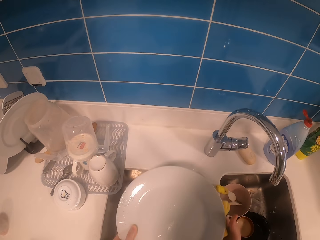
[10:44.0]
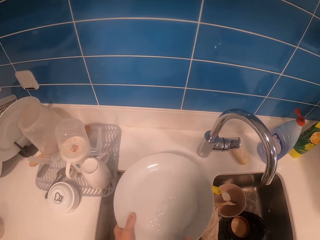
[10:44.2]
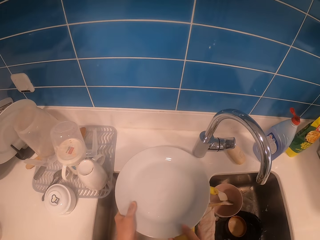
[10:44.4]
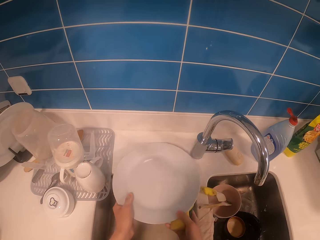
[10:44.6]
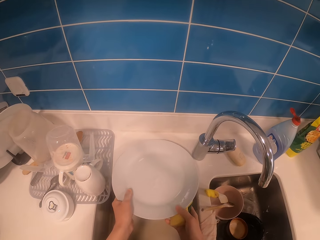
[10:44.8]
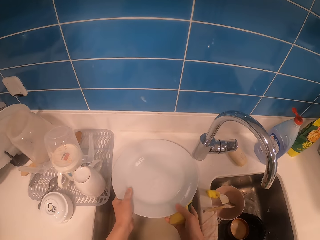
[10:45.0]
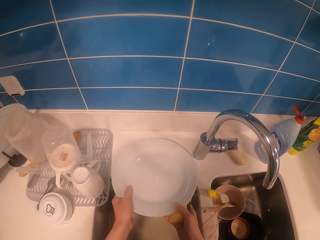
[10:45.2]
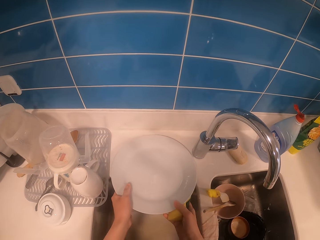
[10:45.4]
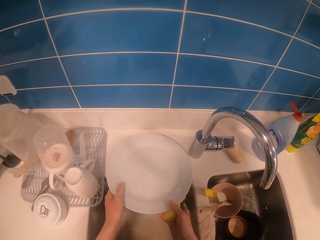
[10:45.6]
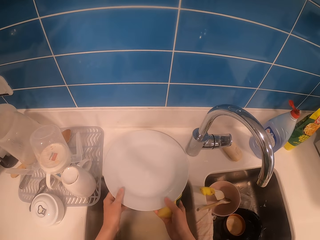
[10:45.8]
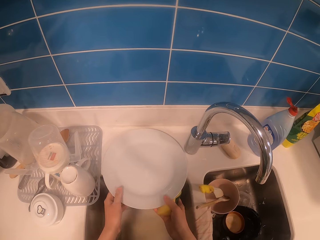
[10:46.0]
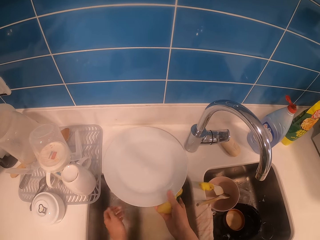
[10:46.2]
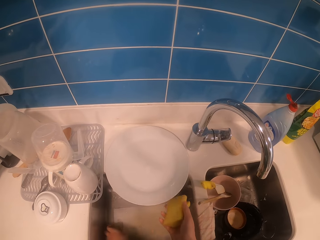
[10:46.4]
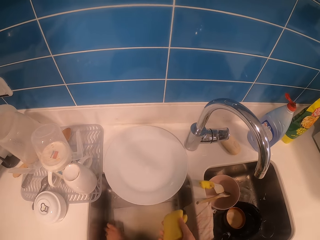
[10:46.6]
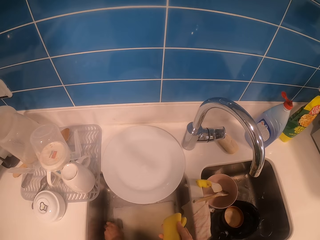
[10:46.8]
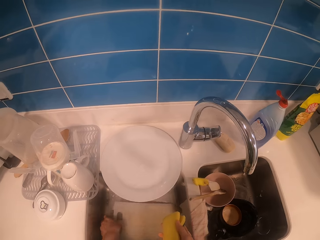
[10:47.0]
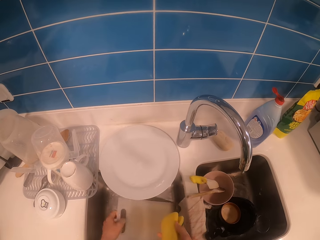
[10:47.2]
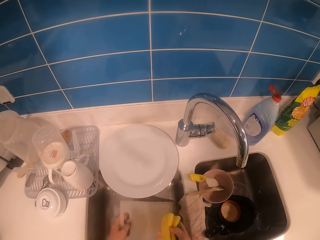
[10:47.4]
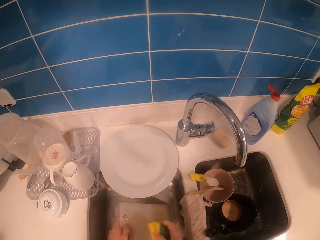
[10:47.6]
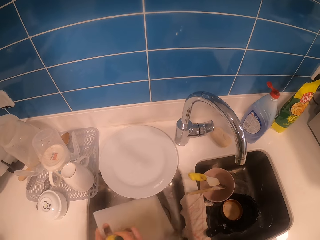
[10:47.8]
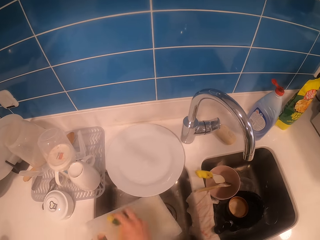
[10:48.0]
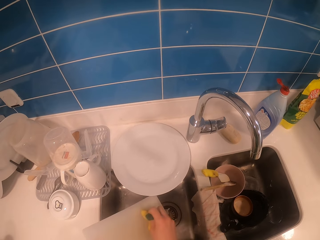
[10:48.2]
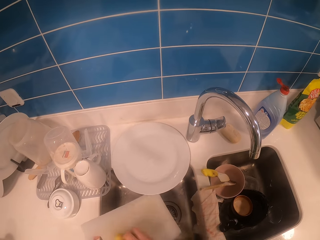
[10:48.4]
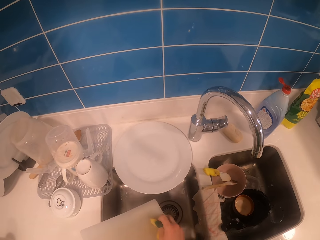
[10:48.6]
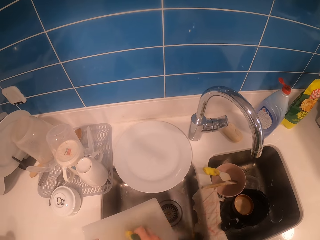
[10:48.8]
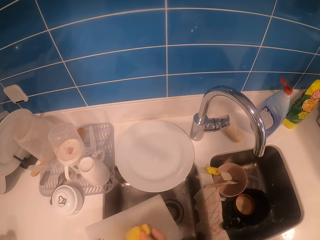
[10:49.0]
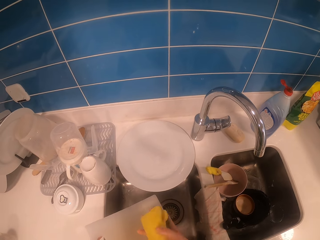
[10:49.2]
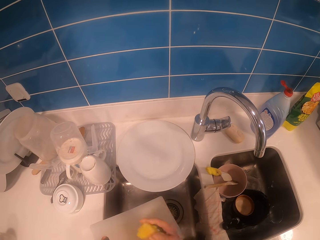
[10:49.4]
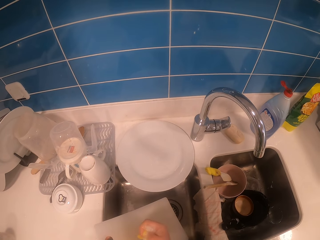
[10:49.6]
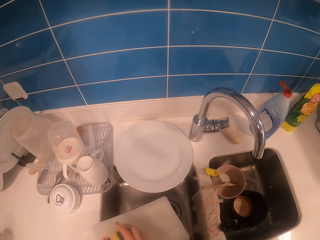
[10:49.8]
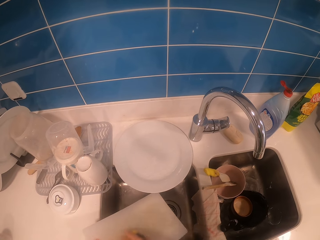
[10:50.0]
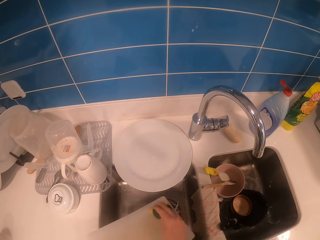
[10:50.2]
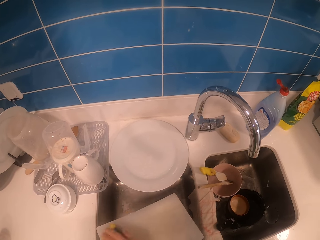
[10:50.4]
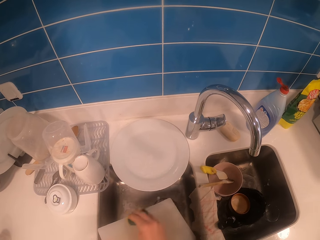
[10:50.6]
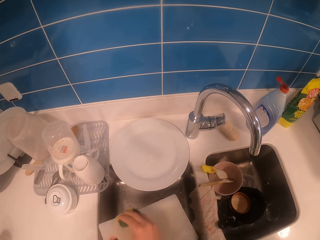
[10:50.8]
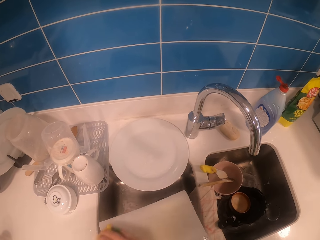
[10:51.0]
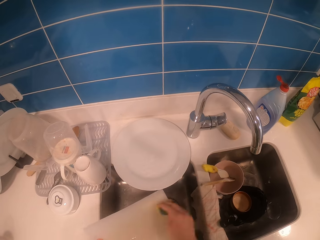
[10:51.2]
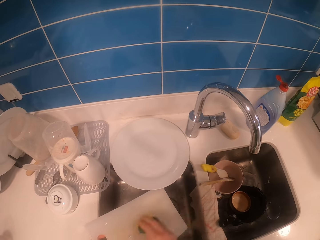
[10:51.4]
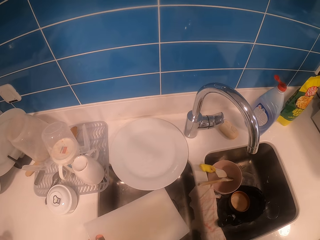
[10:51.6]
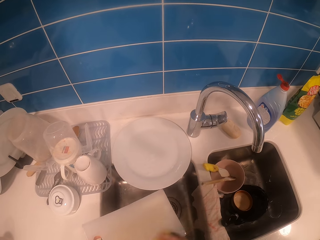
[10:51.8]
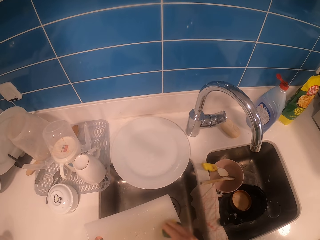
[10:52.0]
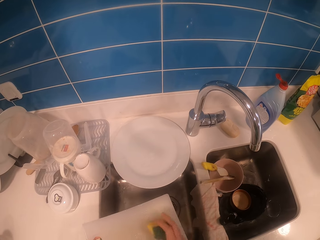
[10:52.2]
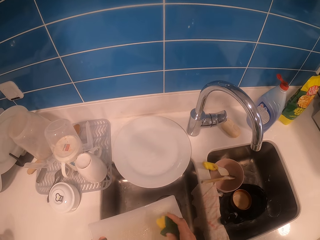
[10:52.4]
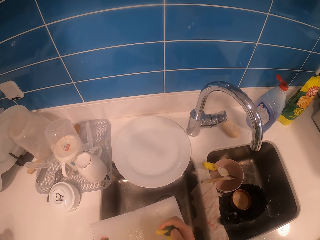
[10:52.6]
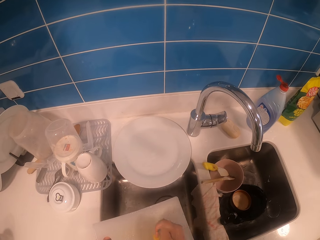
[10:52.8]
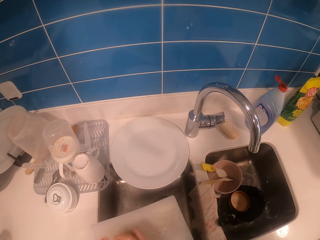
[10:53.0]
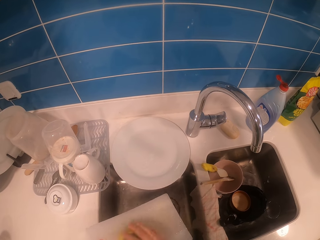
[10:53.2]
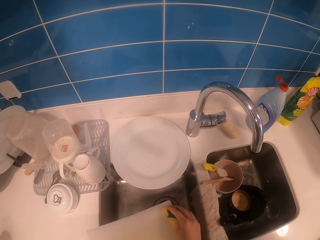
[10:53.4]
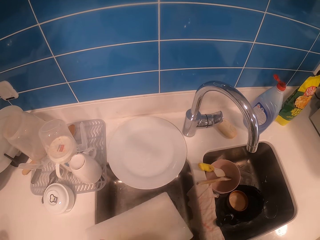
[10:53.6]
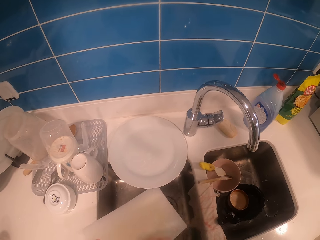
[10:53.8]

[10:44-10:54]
The camera wearer puts down a plate on the counter. They pick up a chopping board from the sink. They clean the chopping board with a scrubber.

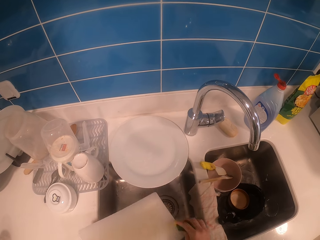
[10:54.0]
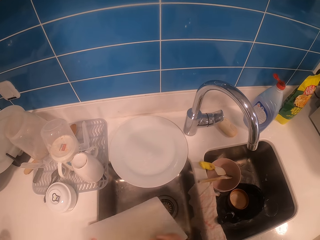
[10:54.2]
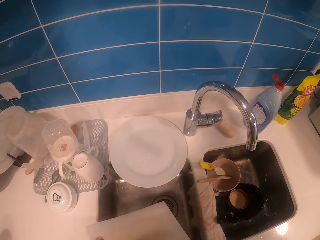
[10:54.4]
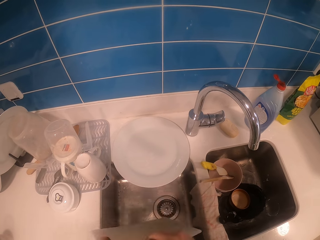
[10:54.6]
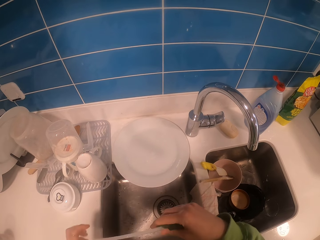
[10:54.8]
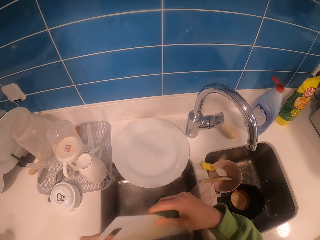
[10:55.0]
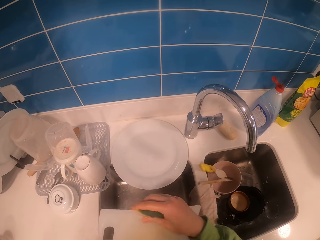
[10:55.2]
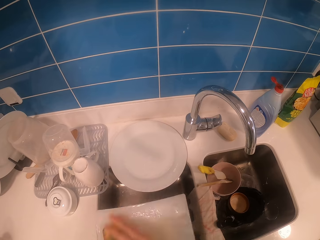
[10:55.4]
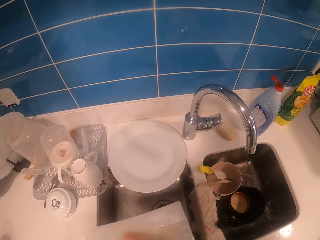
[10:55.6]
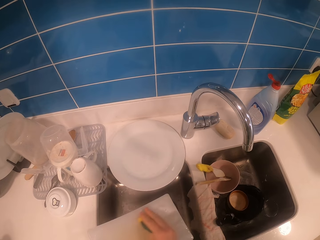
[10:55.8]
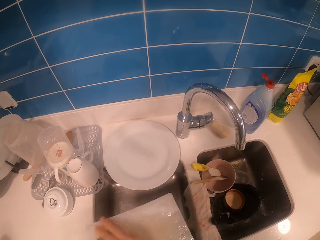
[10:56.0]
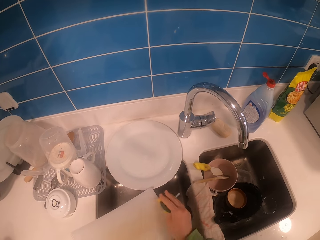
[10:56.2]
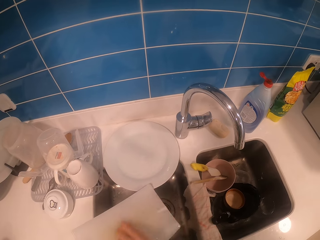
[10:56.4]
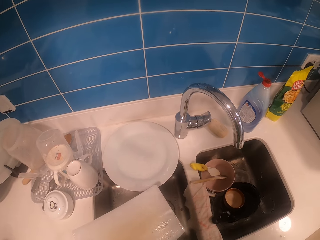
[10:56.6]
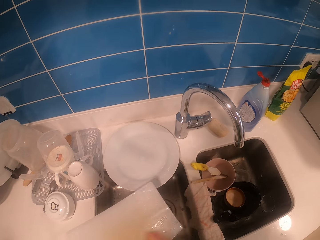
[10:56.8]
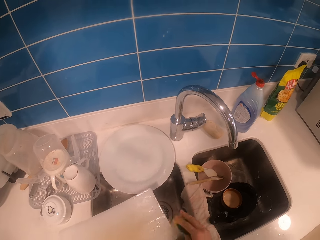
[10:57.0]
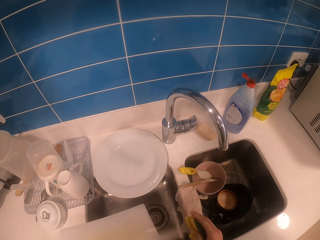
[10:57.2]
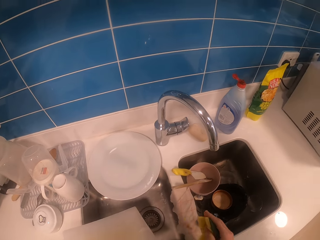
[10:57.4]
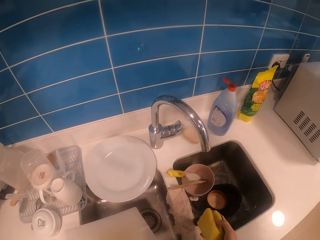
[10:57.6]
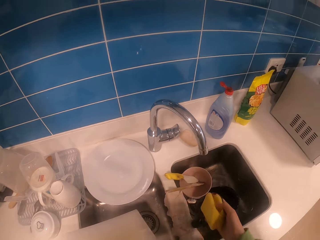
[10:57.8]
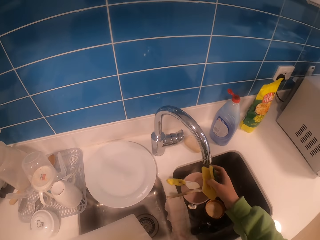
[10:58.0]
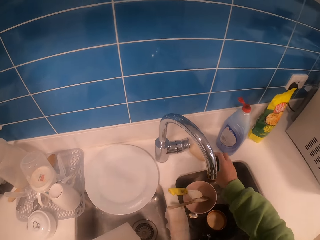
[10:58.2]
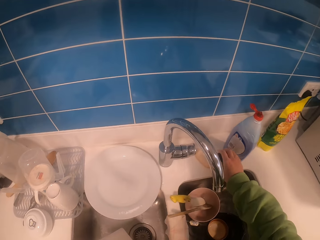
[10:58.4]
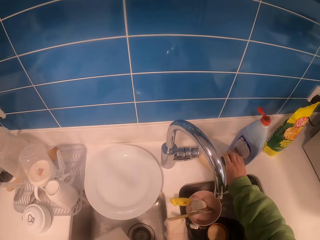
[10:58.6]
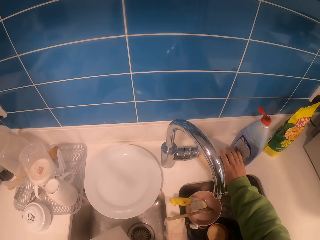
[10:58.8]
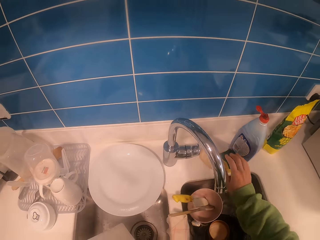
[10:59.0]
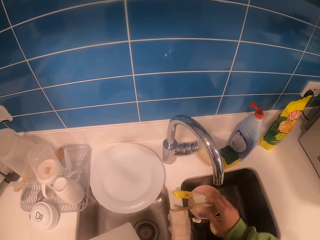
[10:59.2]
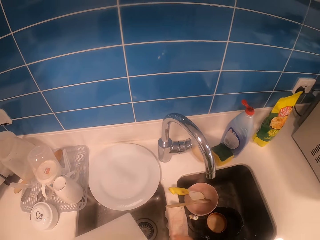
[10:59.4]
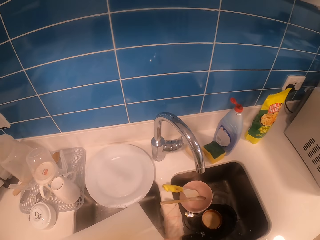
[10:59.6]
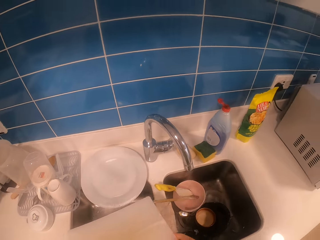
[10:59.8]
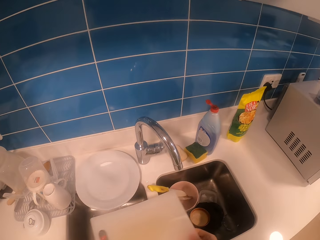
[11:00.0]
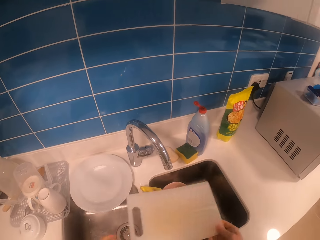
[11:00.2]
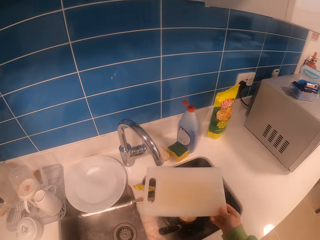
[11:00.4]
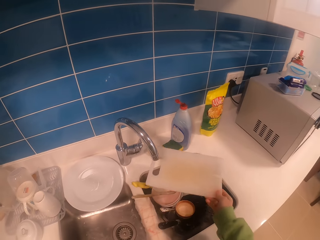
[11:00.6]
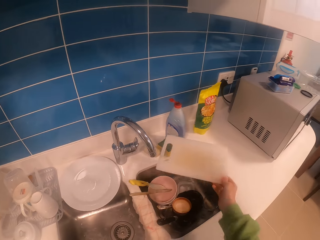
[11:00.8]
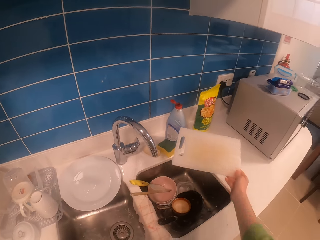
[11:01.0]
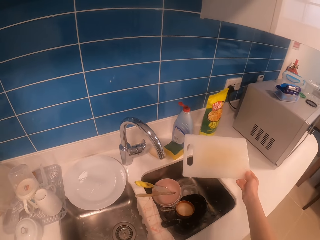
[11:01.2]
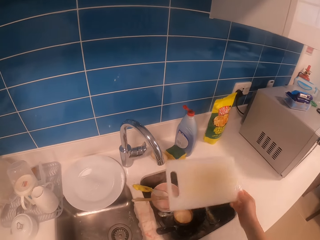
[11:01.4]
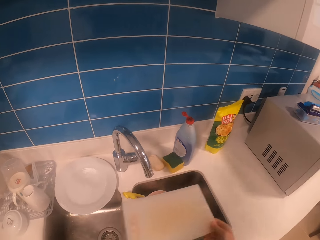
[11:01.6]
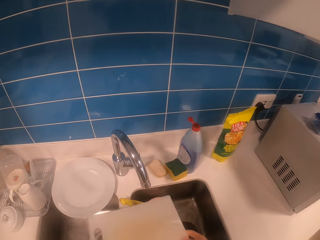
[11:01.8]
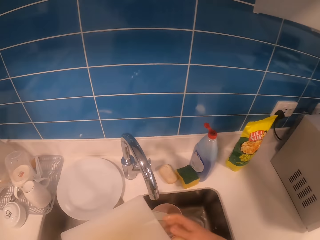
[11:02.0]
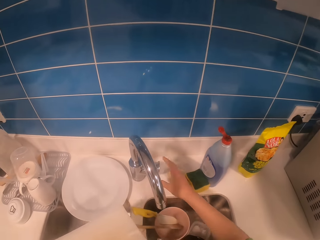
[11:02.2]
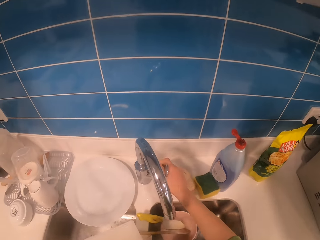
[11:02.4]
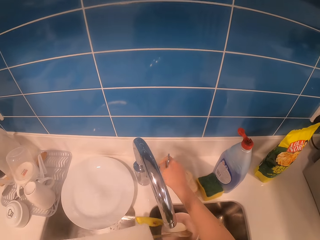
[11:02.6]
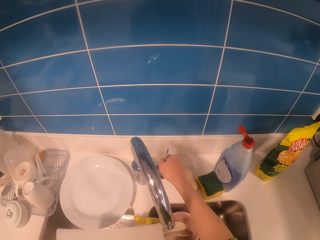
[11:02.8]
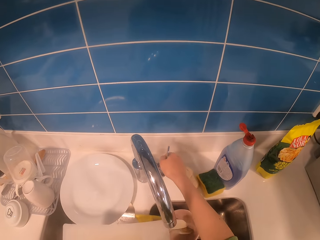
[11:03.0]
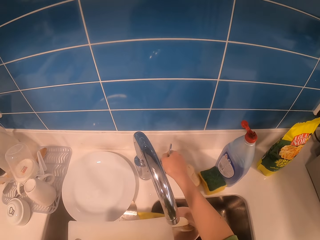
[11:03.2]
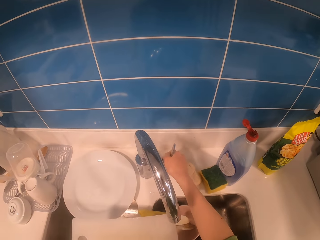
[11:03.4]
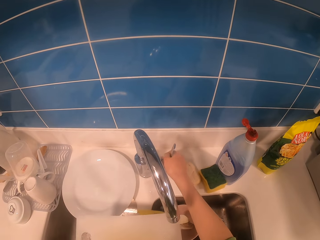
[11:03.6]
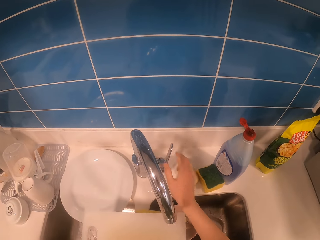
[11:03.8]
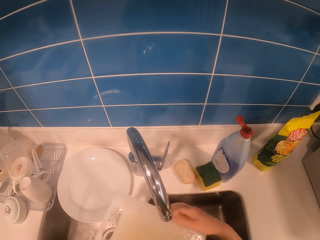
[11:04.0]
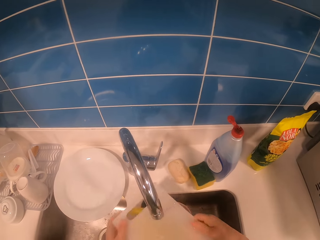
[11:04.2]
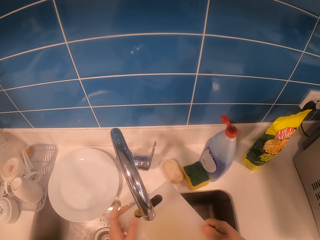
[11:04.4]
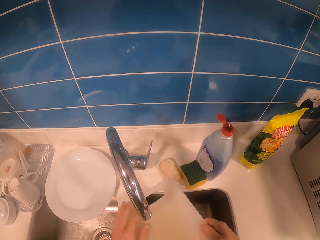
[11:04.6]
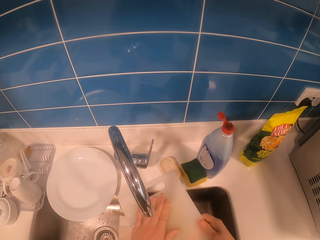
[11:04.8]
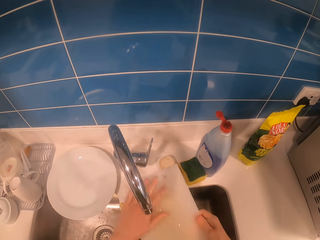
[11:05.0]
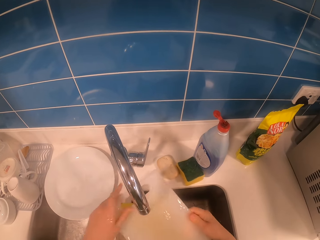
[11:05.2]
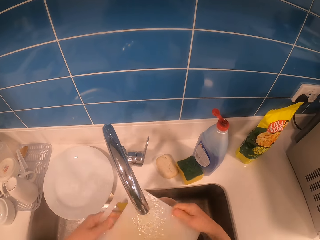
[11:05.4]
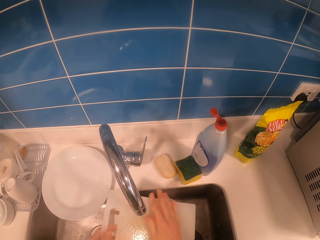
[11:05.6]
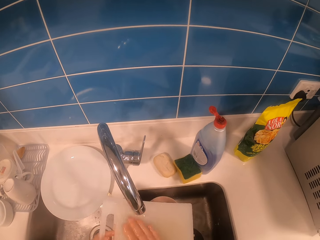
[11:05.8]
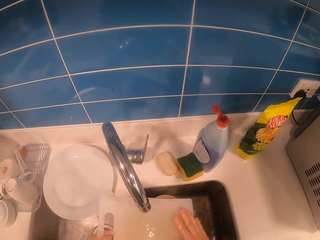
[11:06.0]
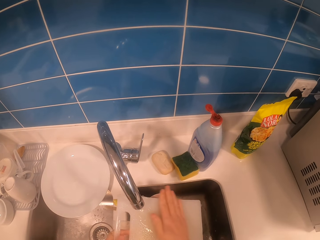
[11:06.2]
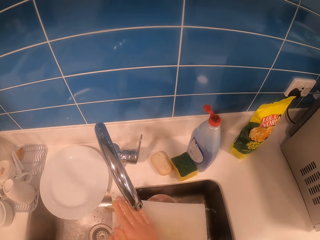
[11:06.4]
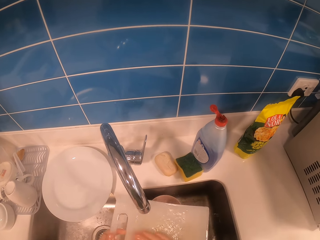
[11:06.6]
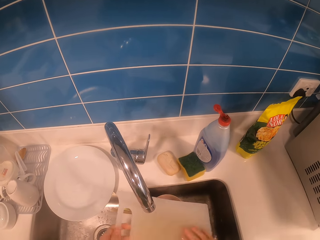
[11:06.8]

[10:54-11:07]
The camera wearer flips a chopping board in the sink. She cleans the chopping board with a scrubber. She puts down the dish scrubber on the counter. She holds the chopping board in the right hand. She folds her sweater. She holds the chopping board in the left hand. She opens a tap with her right hand. She rinses the chopping board with running water from the tap.
